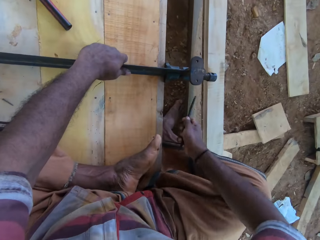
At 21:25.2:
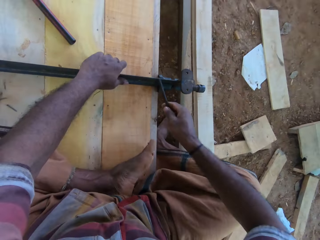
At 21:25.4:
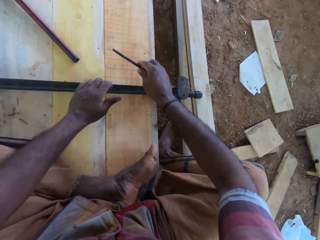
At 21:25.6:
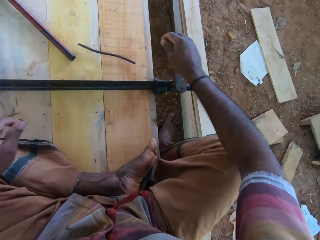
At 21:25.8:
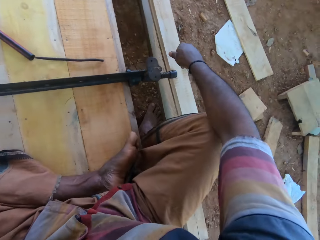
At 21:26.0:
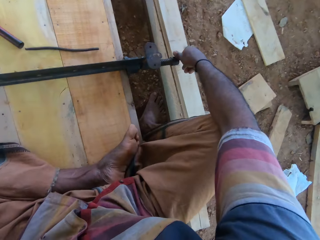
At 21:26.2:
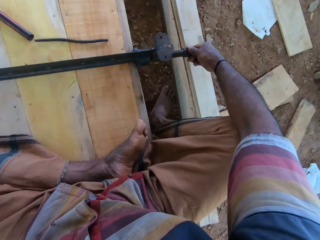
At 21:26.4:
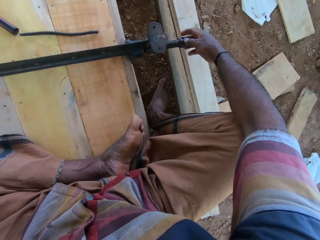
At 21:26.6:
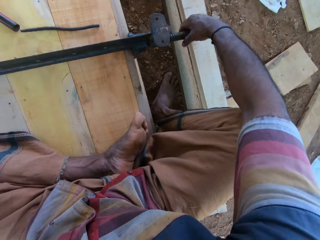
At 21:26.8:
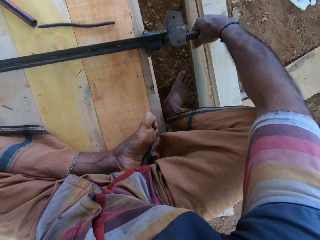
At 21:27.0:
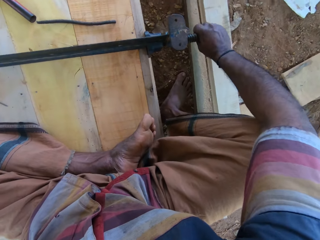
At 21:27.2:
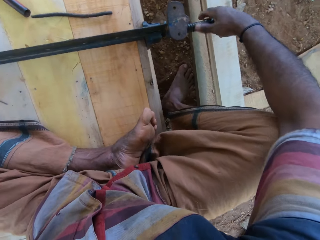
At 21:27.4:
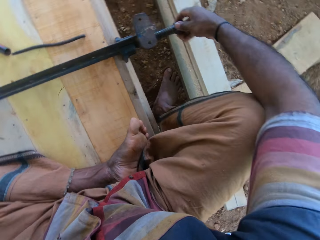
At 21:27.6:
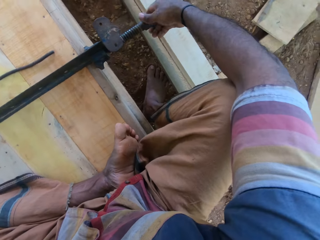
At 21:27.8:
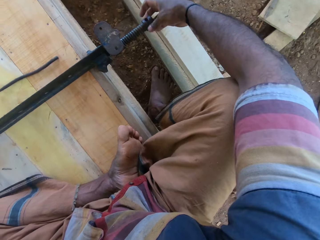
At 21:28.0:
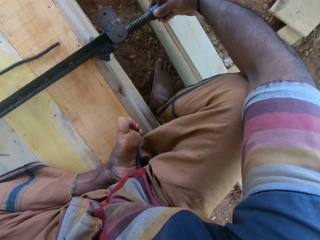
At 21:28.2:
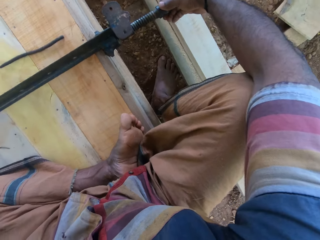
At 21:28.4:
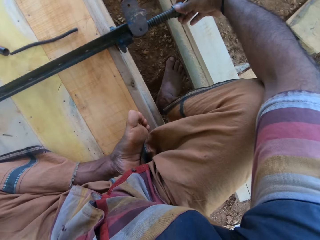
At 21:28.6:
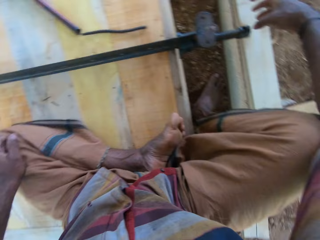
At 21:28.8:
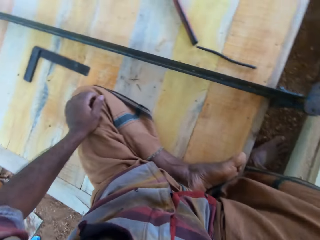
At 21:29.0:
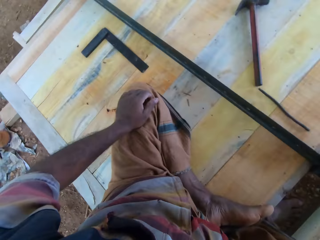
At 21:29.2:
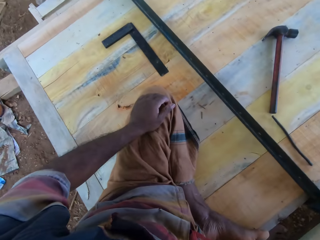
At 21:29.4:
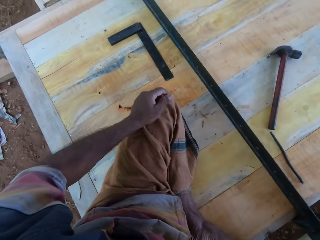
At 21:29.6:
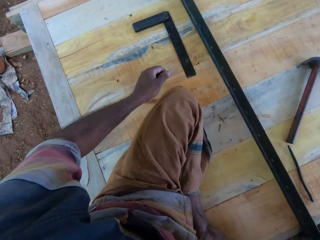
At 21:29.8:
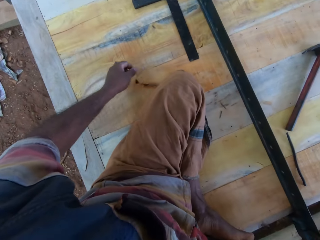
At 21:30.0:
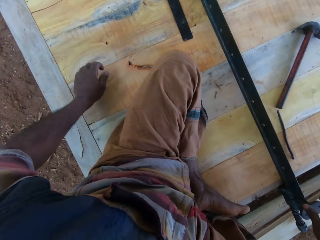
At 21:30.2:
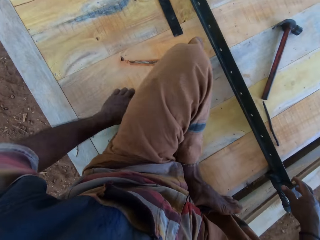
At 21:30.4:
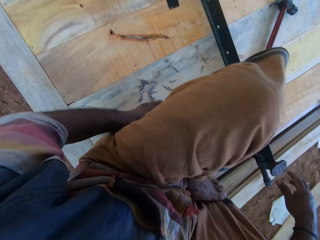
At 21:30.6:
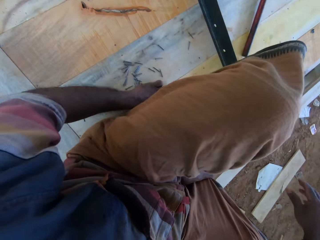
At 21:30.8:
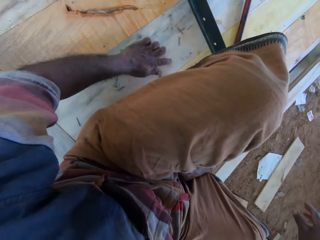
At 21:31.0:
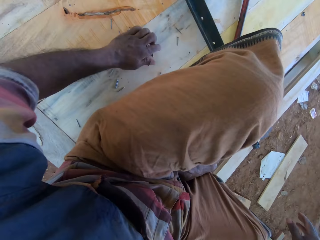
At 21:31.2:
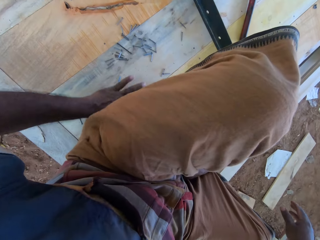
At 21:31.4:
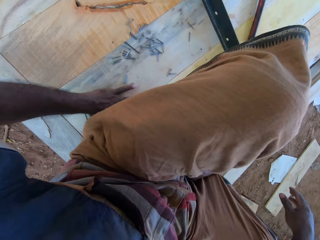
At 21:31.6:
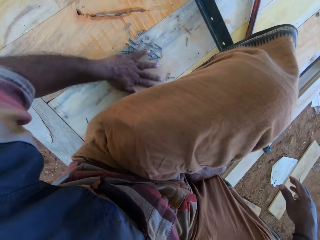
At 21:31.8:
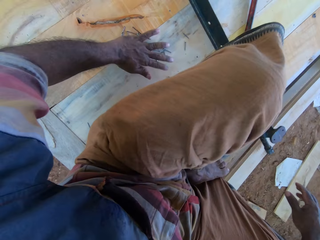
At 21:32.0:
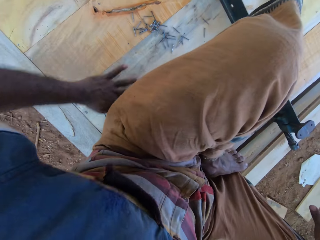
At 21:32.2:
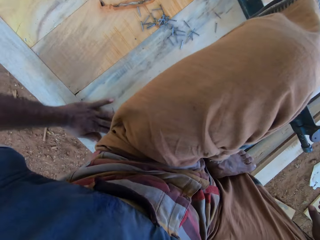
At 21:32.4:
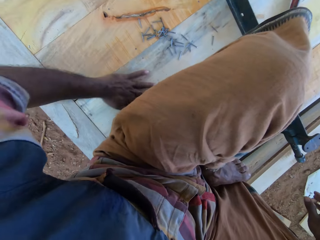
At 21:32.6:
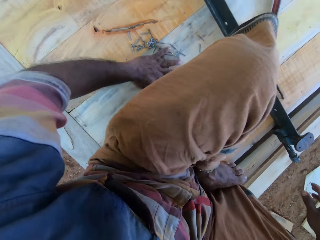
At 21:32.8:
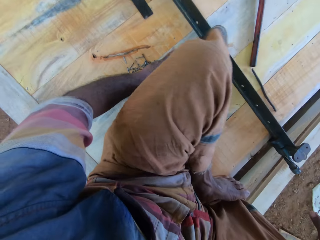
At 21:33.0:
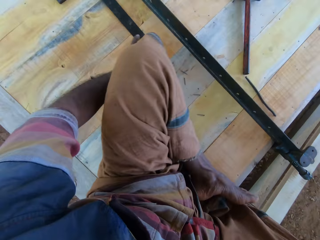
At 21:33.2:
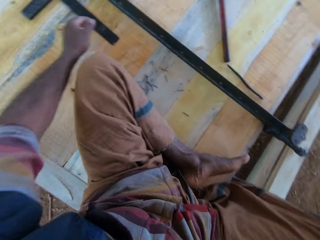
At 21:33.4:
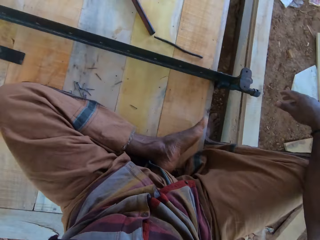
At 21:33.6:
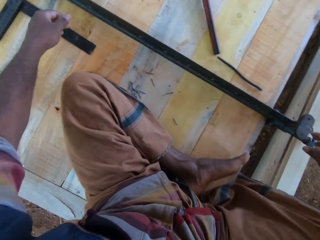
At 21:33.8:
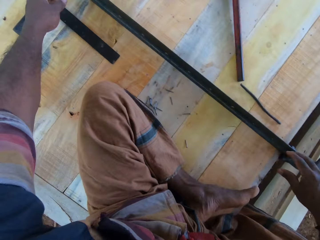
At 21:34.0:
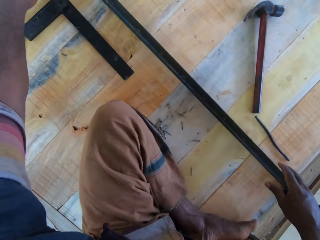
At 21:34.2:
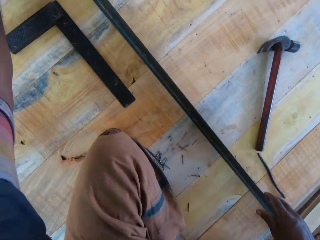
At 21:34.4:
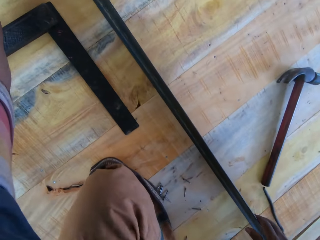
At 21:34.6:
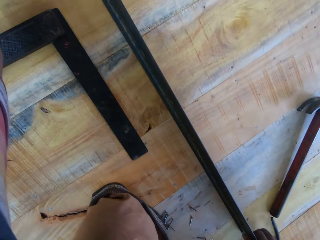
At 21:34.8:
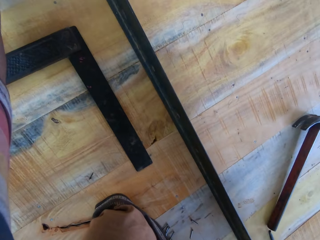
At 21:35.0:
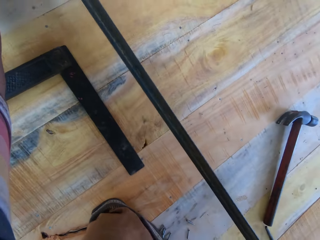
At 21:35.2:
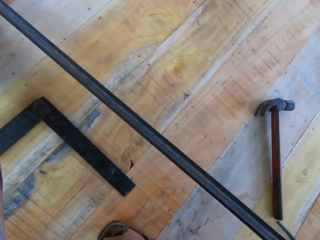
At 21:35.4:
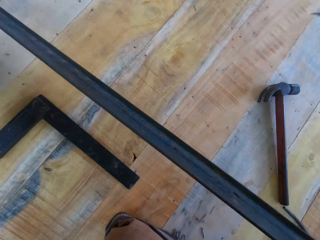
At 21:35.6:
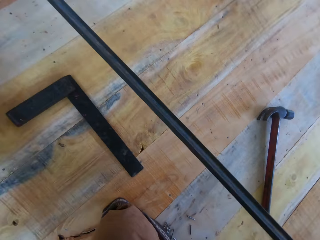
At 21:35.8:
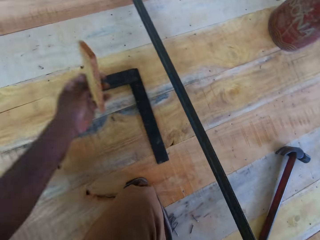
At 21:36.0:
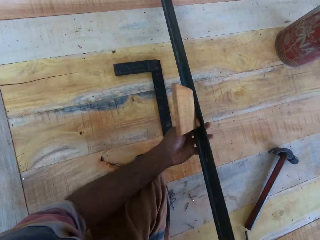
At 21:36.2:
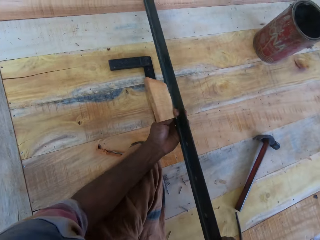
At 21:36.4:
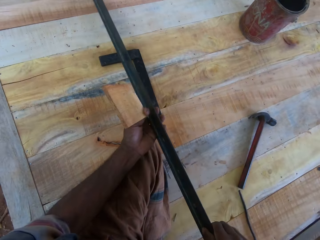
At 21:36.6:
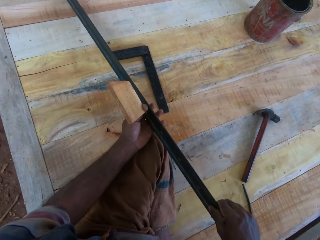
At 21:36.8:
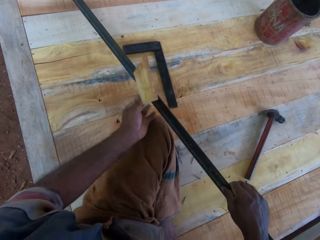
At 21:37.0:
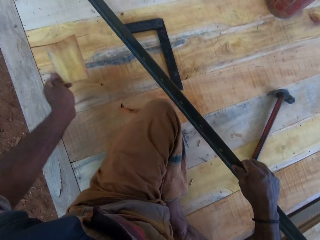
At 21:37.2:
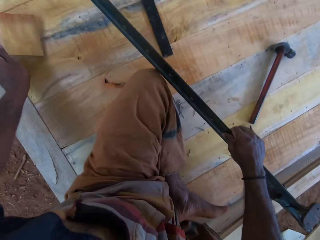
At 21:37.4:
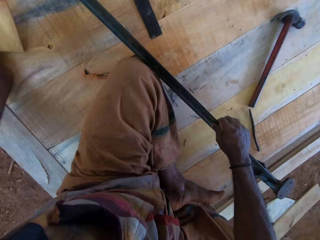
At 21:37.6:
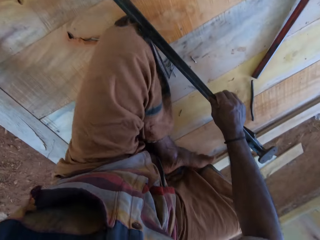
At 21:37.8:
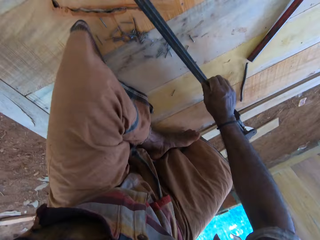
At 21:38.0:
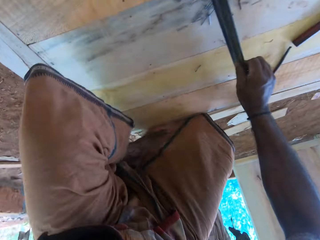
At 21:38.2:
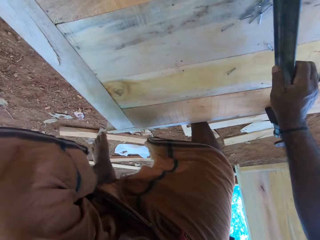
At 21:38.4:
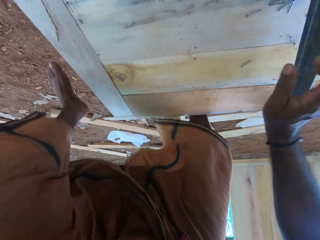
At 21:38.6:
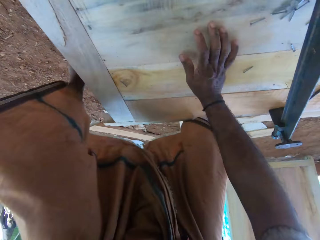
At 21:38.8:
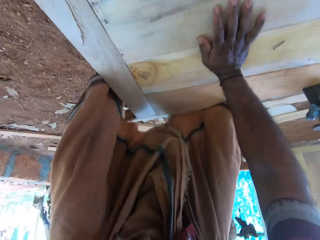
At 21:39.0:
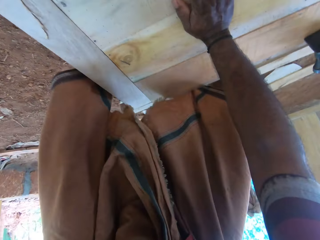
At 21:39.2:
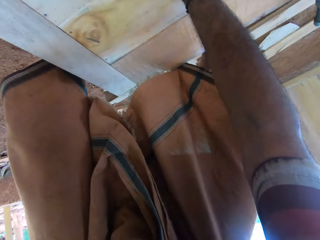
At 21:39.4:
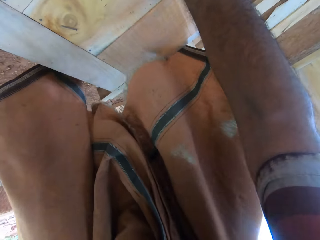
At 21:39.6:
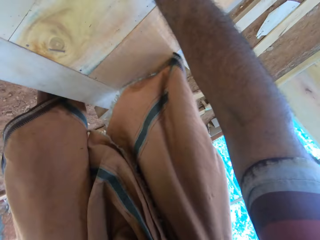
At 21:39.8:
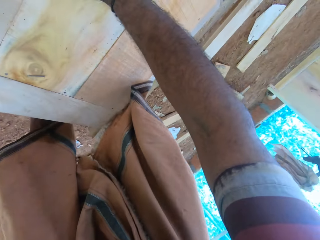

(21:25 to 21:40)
The camera wearer drops down the metal. They loosen the metal. They drag nails on the wood. They drag the metal rod on the wood.

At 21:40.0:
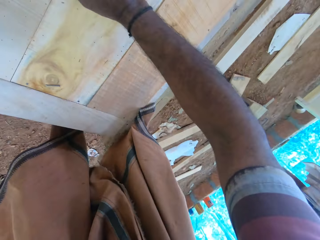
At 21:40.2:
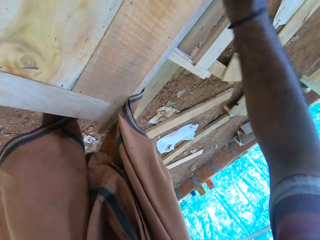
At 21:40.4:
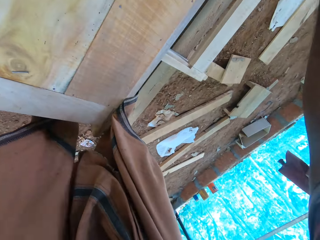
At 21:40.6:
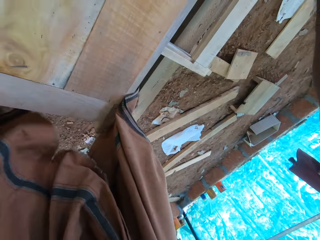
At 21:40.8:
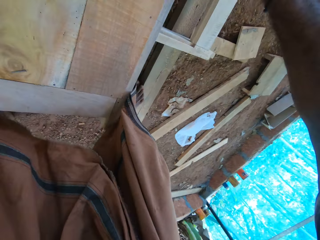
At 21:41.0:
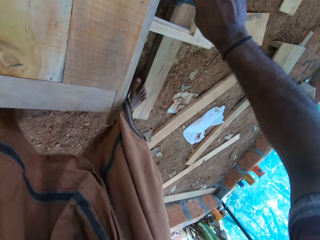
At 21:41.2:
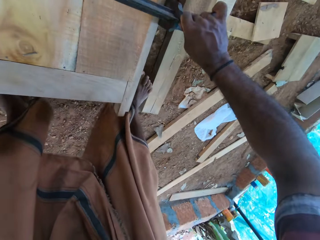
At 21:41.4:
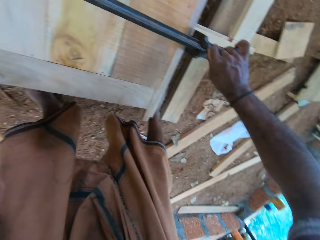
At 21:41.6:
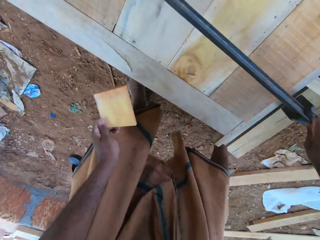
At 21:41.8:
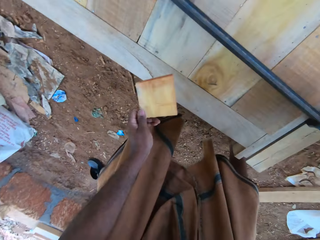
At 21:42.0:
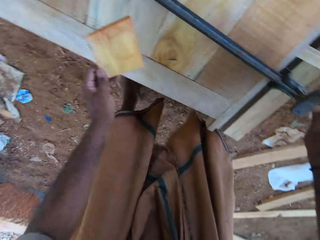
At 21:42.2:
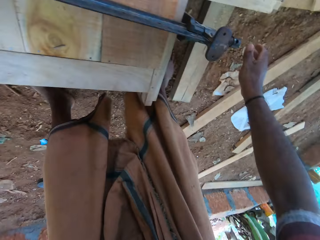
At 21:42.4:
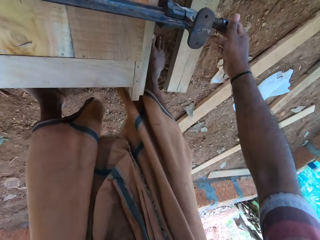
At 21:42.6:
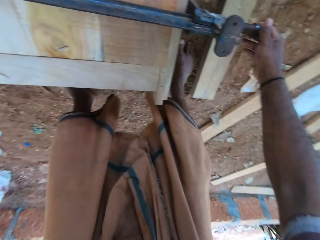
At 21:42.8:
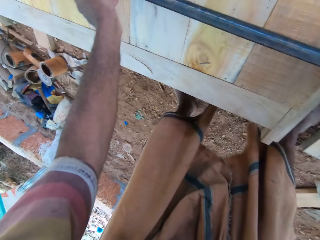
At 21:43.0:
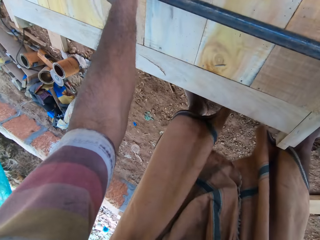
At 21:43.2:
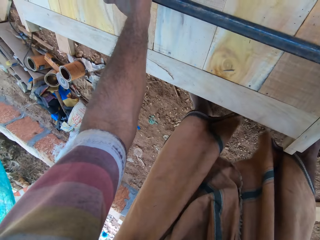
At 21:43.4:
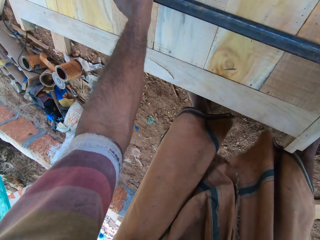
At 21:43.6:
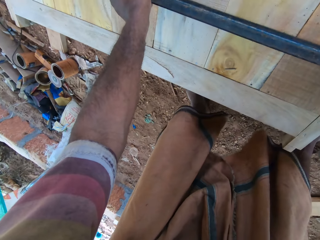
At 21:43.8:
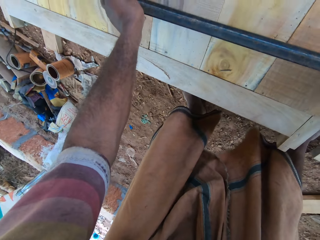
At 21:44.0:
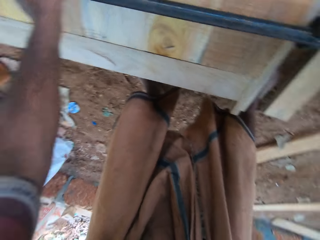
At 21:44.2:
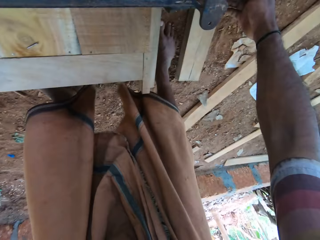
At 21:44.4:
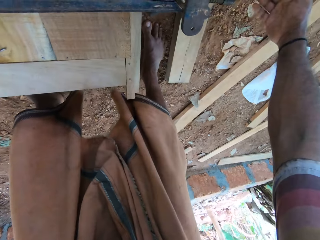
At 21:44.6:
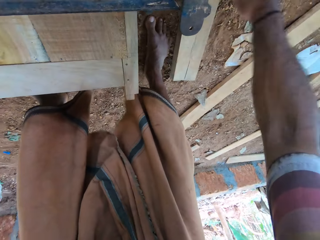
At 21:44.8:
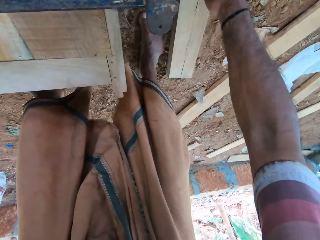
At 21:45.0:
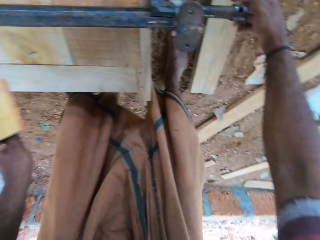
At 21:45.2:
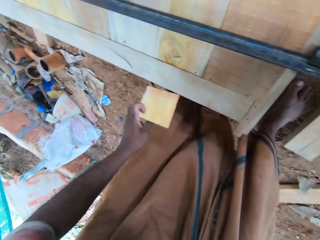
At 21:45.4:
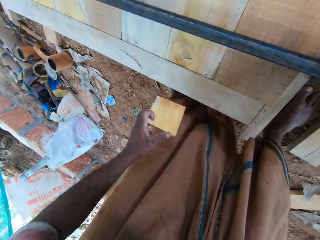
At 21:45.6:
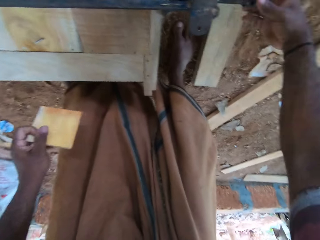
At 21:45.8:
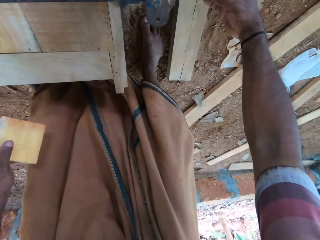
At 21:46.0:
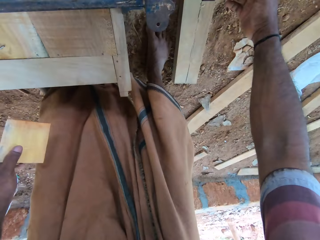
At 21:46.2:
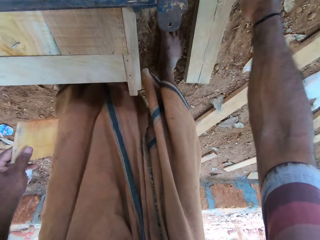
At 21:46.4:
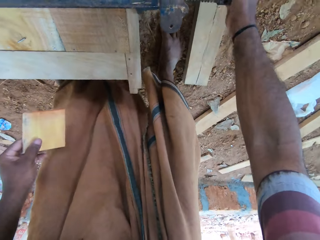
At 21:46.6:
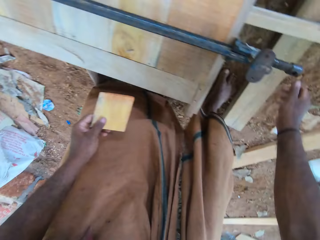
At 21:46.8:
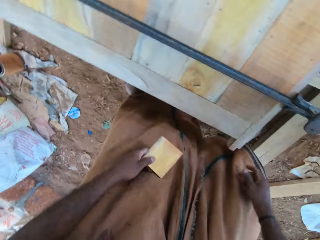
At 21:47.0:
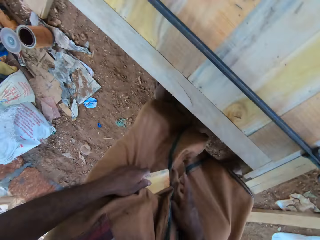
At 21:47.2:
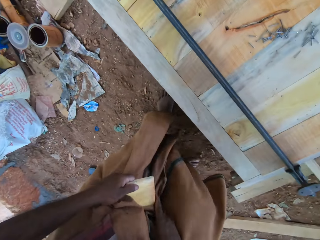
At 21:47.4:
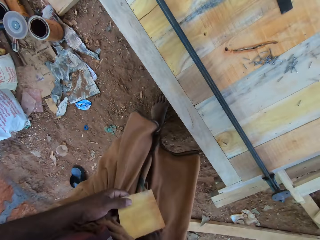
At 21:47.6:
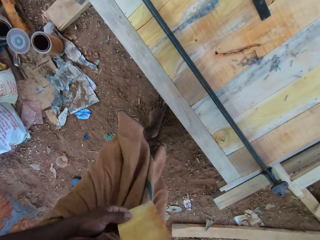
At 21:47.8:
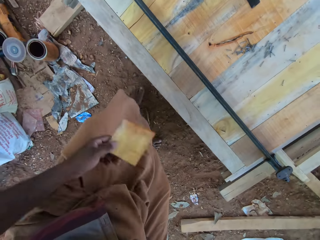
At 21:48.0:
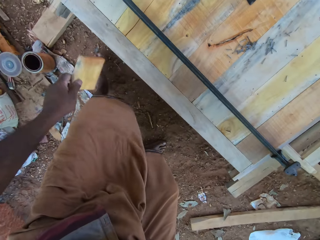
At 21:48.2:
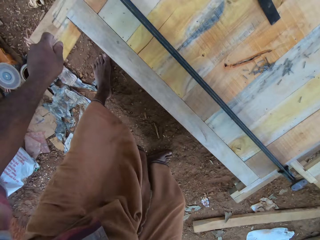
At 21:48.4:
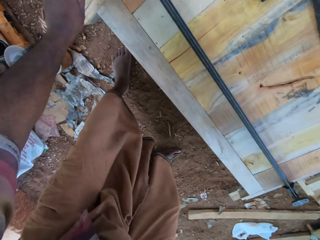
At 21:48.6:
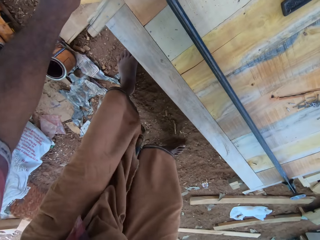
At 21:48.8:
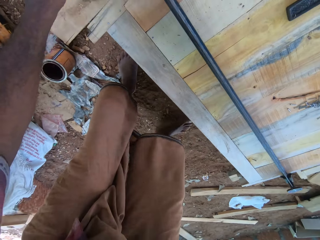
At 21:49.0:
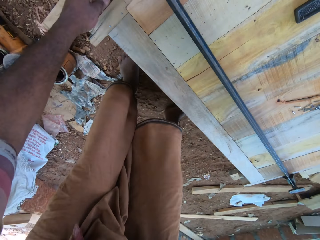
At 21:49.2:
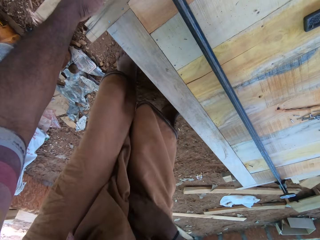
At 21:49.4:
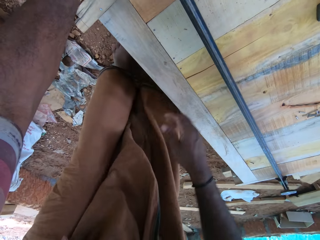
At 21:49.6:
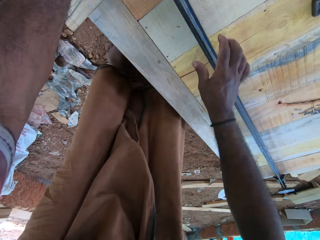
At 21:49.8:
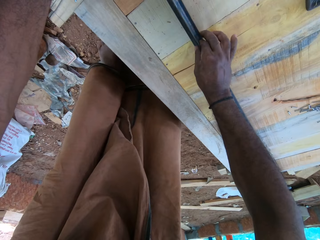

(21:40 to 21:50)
The camera wearer fixes the metal rod on the pieces of wood. They tighten the panel clamp on the wooden structure.
